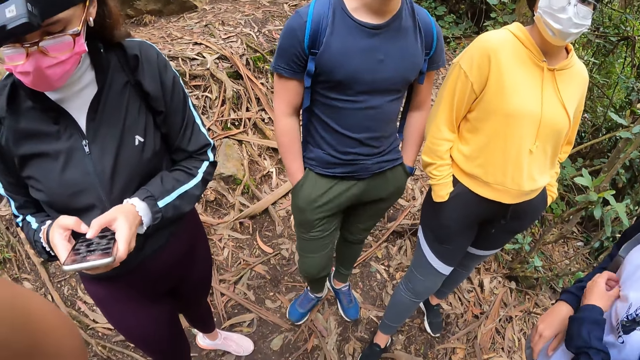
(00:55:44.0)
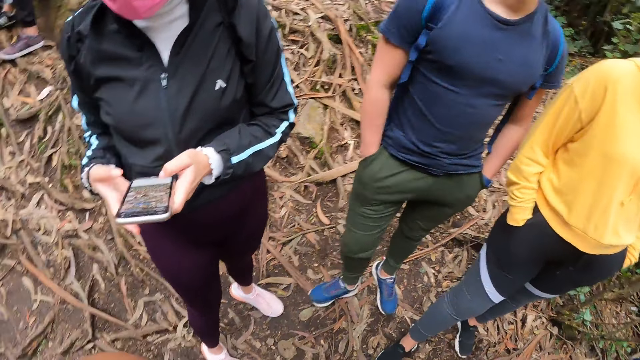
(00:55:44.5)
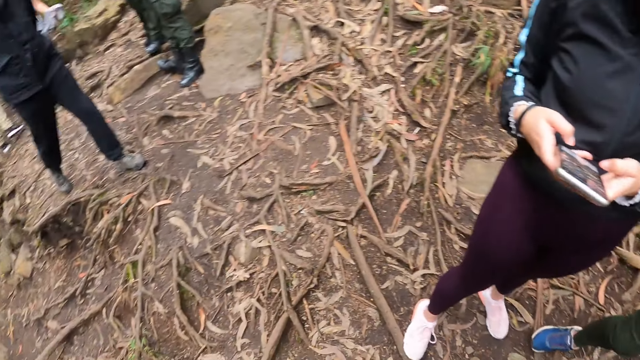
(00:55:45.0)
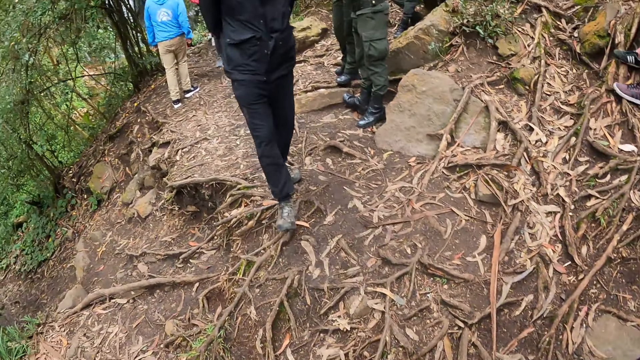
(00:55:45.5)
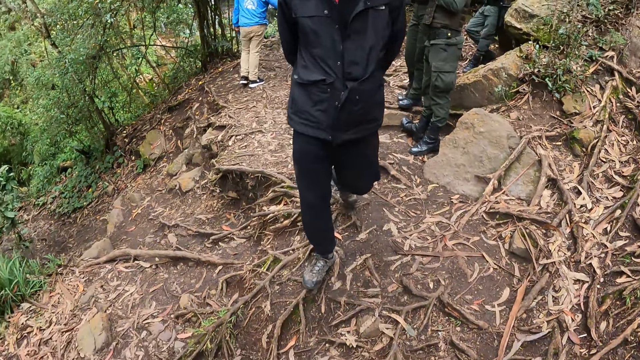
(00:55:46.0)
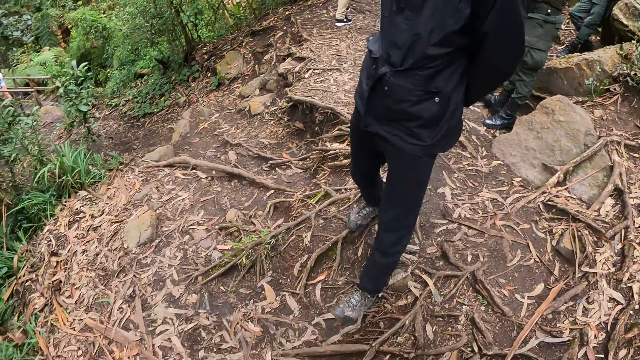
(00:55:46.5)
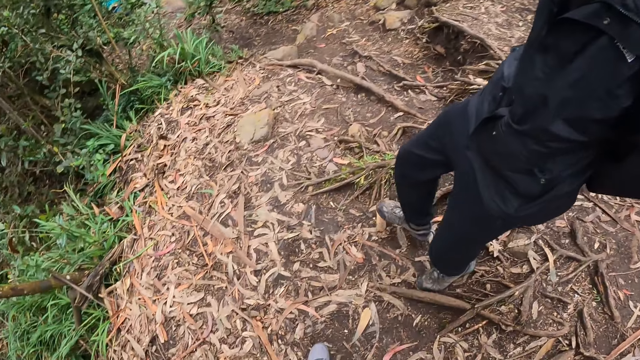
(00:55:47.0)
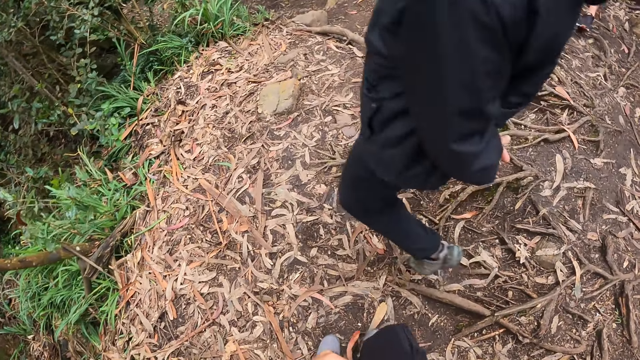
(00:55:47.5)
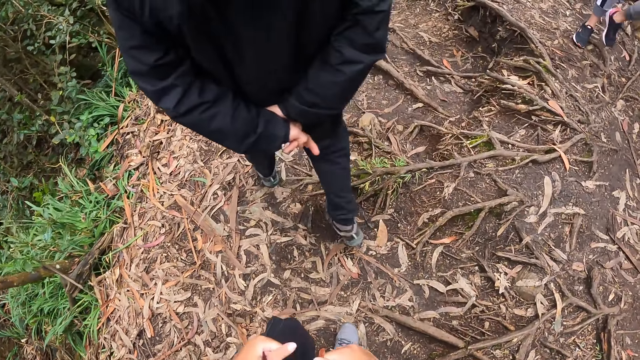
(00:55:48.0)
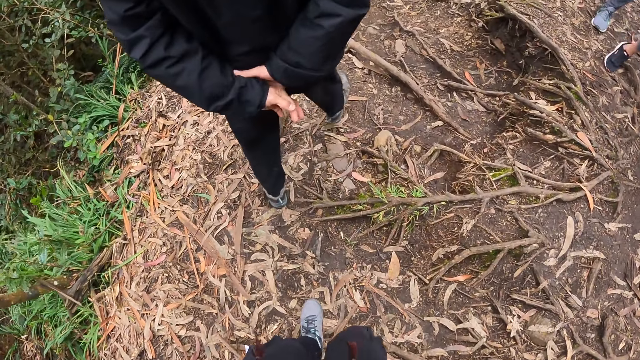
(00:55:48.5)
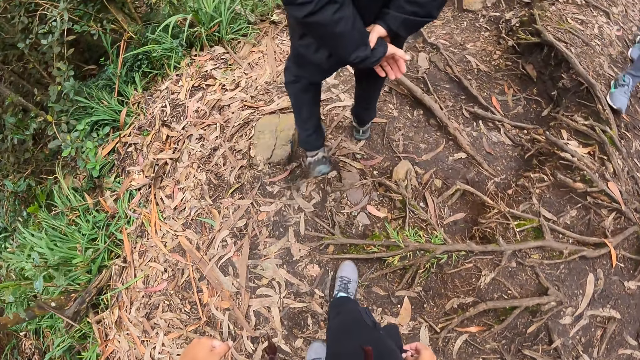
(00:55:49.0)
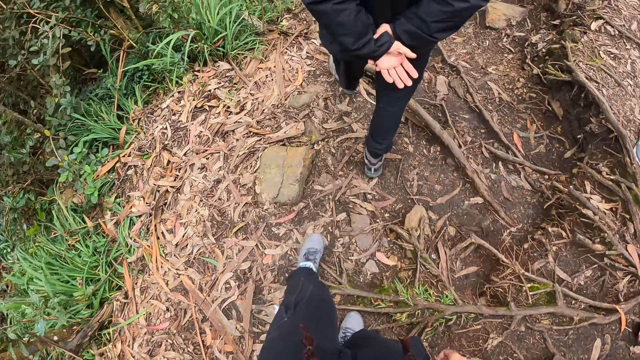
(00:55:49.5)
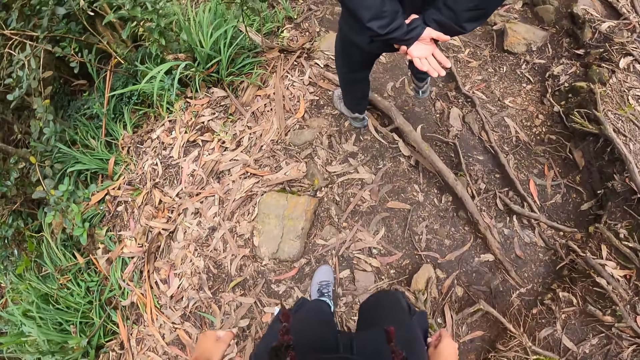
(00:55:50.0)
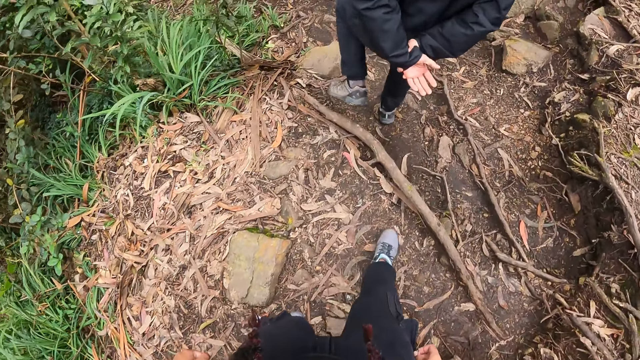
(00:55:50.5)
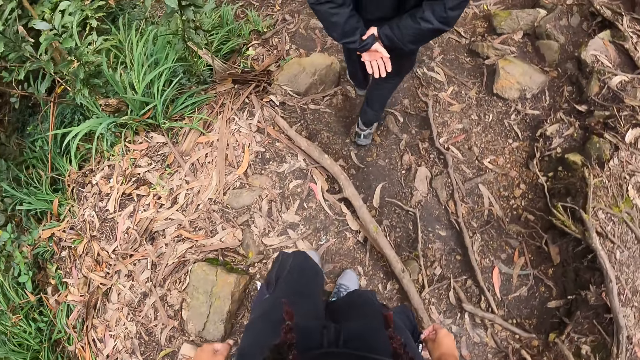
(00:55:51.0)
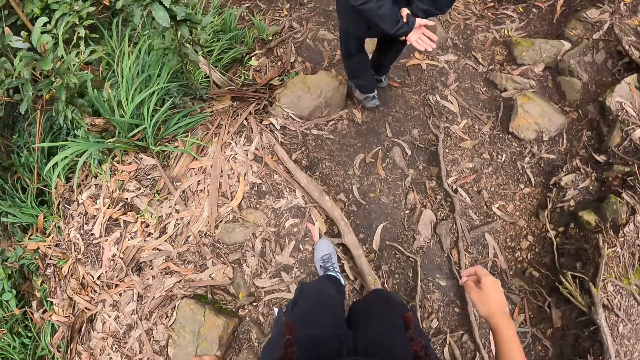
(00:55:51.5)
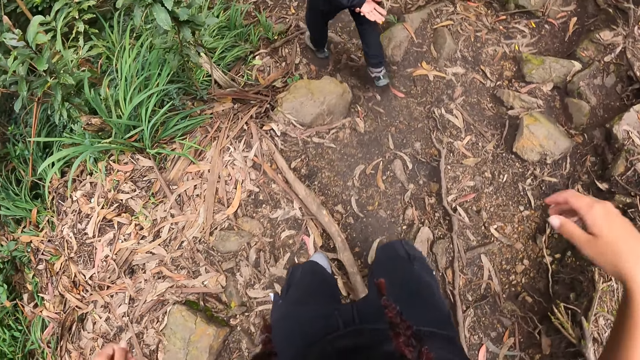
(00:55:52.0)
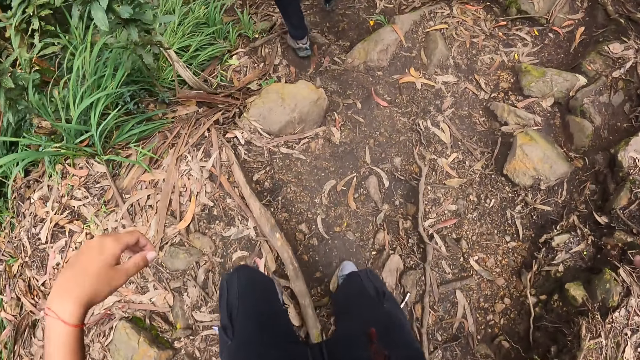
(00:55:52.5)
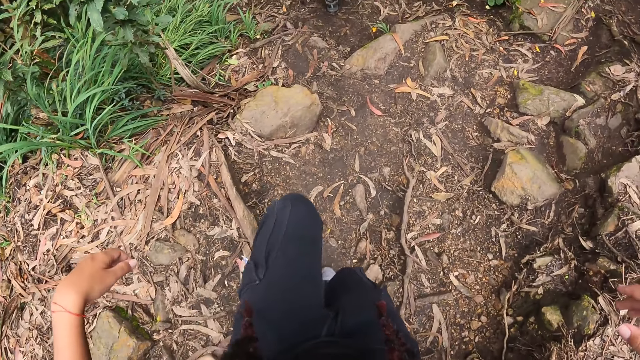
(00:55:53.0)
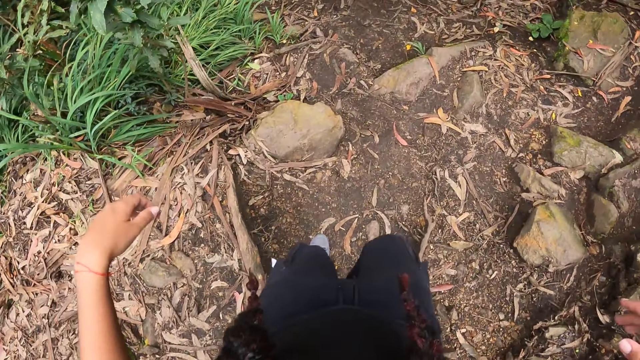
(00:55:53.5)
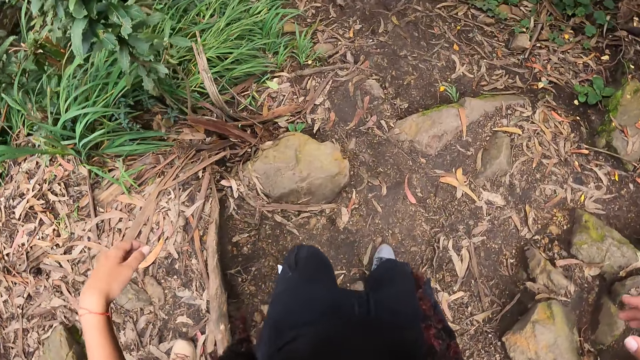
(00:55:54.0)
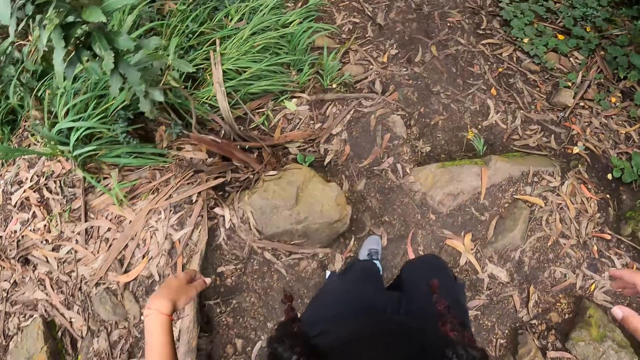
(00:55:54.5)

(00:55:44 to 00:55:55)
The camera wearer looks around. A man walks around. The man walks past the camera wearer. The camera wearer moves around. She adjusts a camera on her head with her right hand.

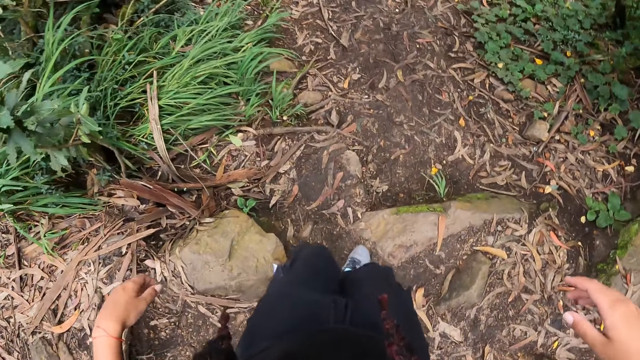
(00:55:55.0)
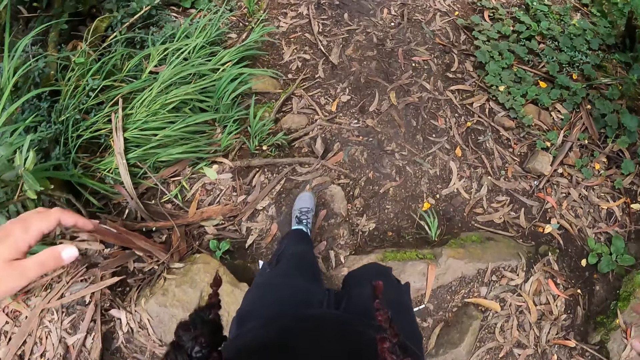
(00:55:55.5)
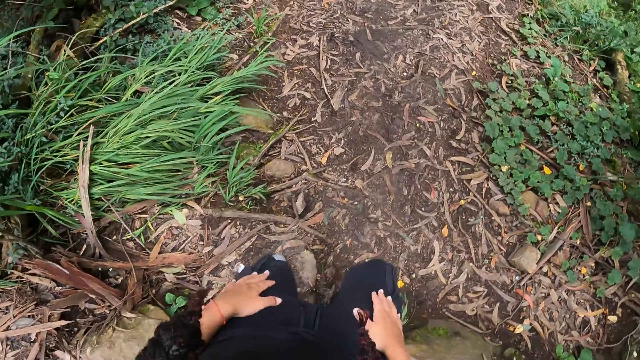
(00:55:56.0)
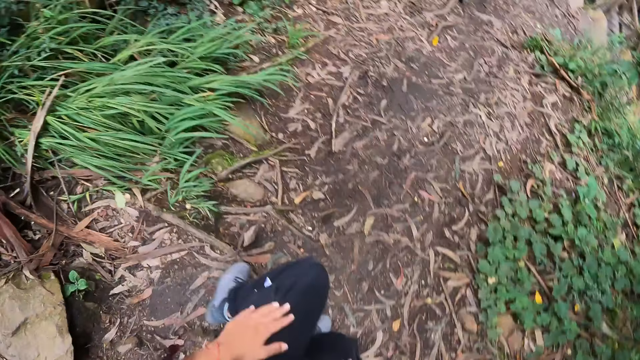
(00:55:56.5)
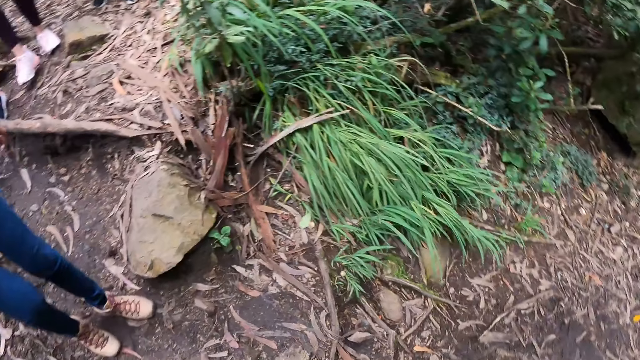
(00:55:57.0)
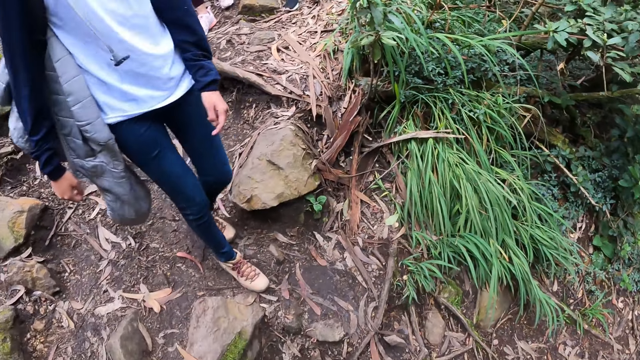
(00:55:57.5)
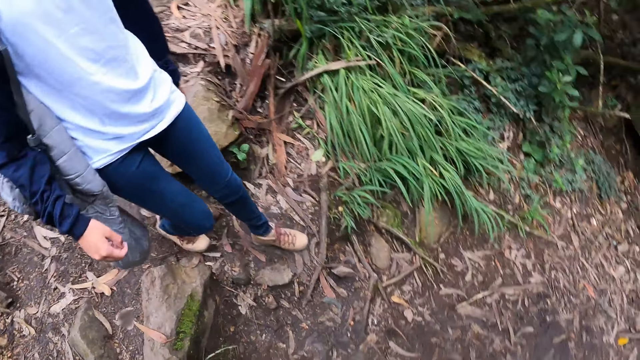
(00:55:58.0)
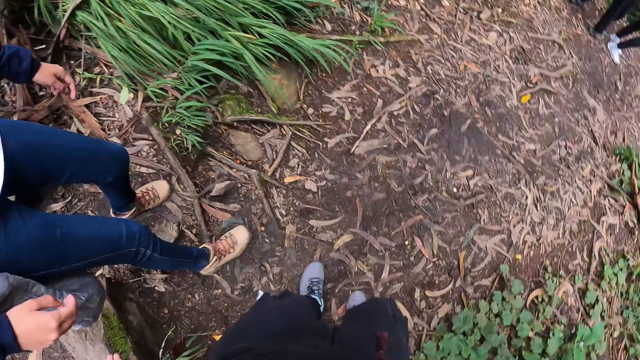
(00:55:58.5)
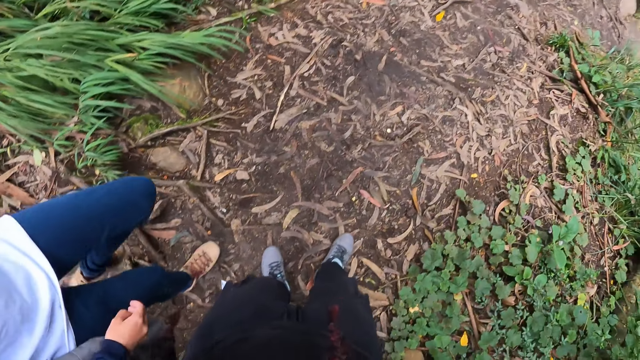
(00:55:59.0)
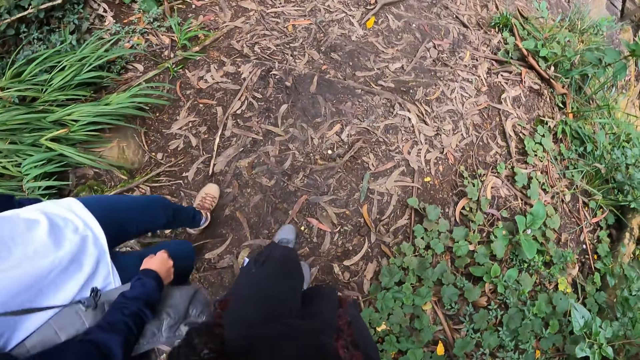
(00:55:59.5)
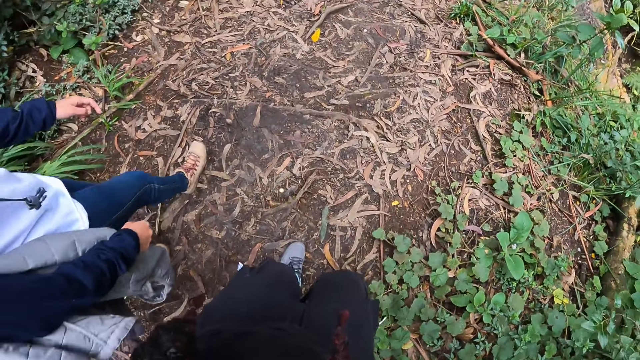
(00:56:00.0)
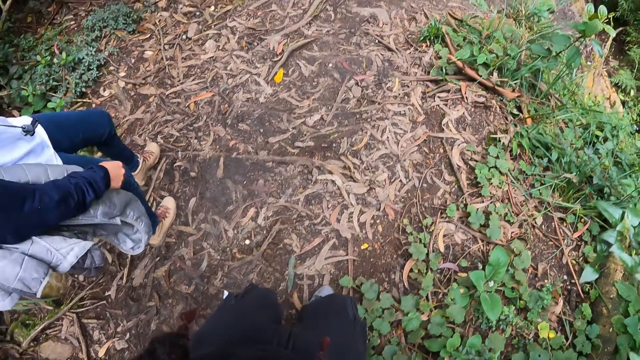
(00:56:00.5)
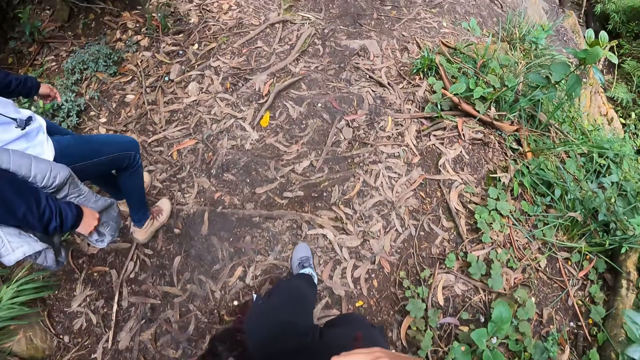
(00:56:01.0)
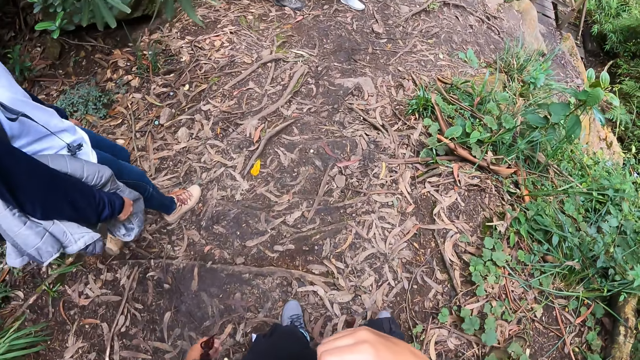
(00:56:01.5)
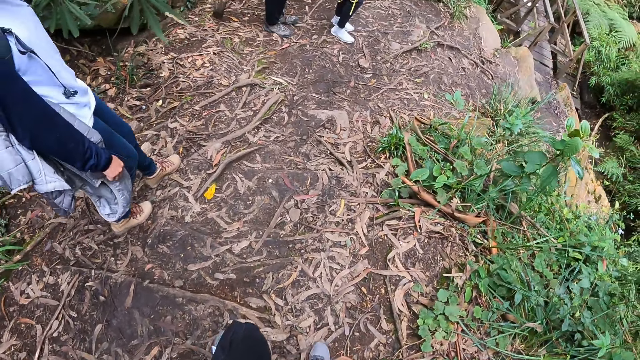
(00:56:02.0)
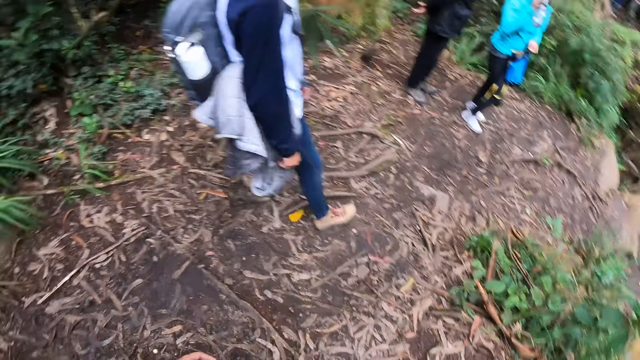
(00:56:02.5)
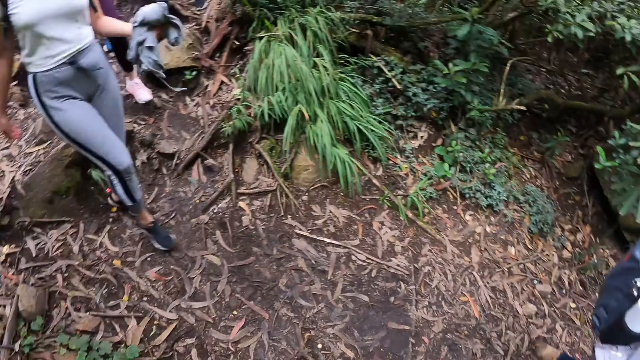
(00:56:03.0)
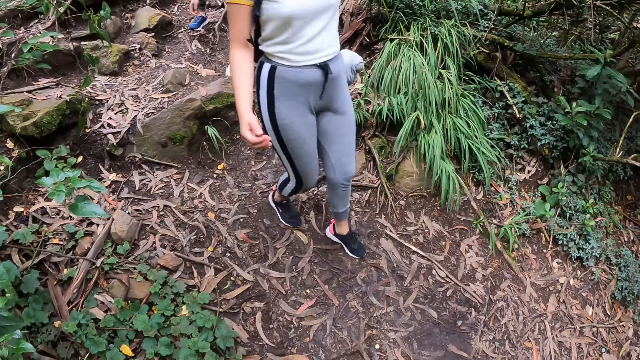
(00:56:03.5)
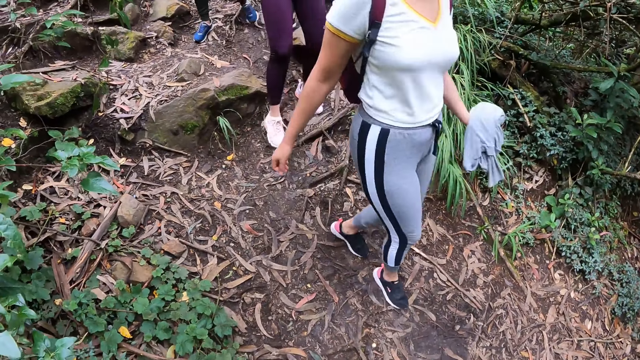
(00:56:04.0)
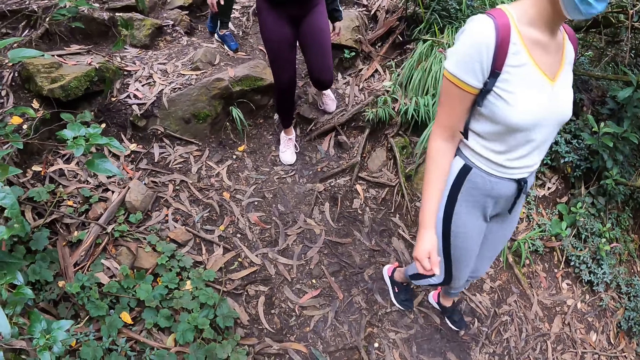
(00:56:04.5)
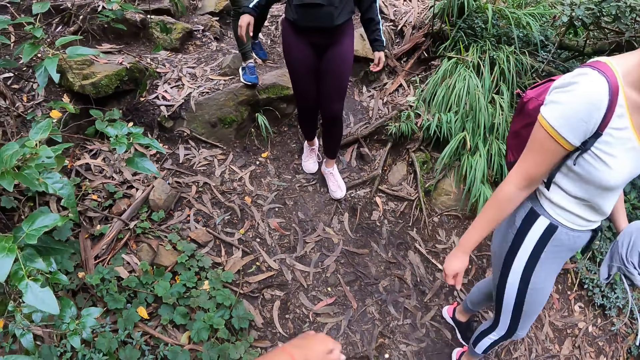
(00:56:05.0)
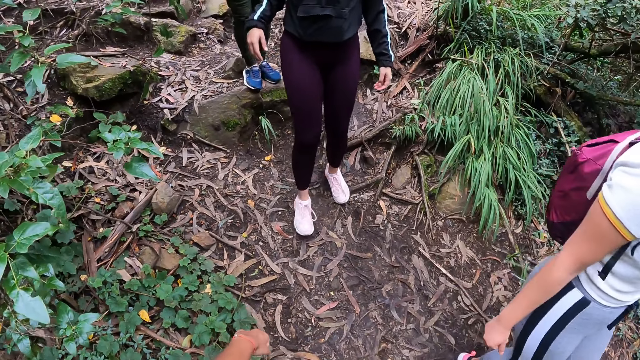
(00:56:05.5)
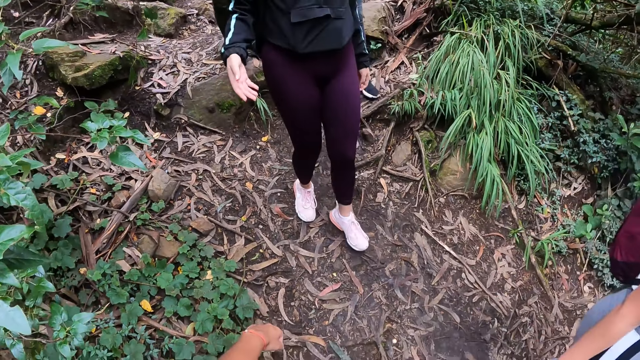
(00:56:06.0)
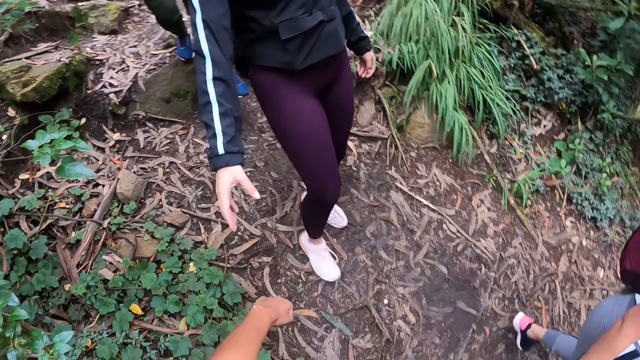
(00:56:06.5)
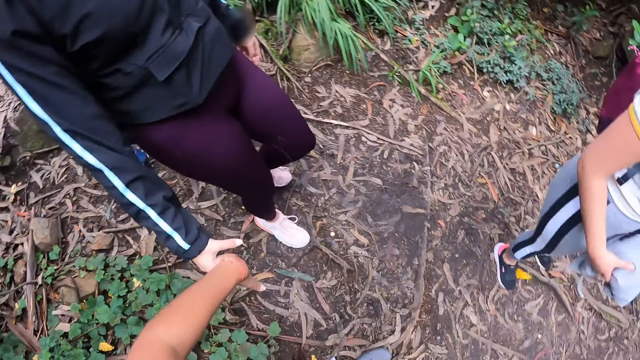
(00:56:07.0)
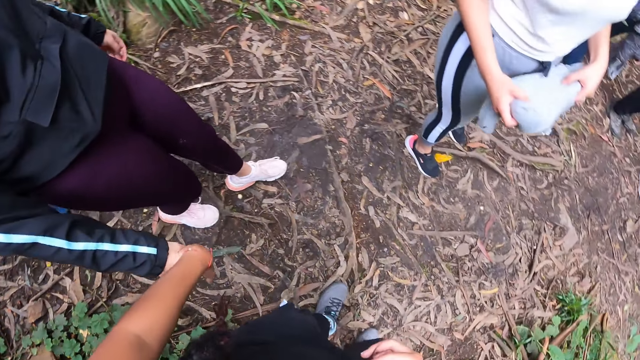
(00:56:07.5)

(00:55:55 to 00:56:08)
The camera wearer places both hands on her lap. A woman walks behind the camera wearer. Another woman walks past the camera wearer. The camera wearer turns around. A woman, another woman and a man move around. Another woman walks past the camera wearer. Another woman walks past the camera wearer. The woman holds the camera wearer's left hand with her right hand. The camera wearer walks around with the woman.
